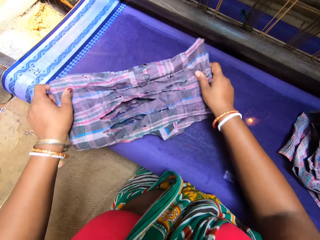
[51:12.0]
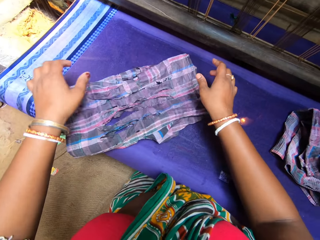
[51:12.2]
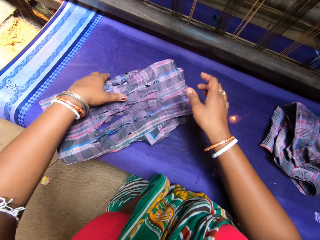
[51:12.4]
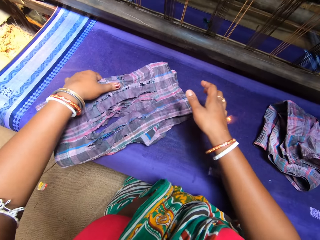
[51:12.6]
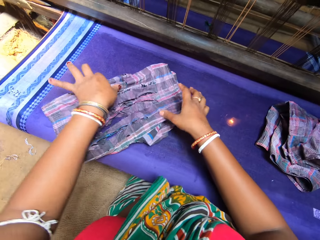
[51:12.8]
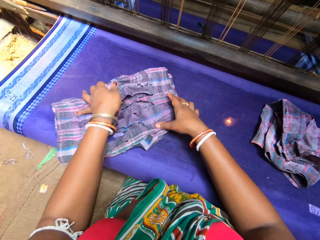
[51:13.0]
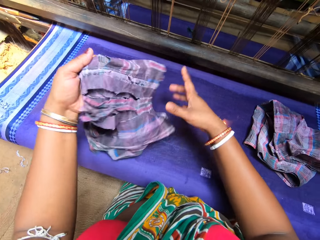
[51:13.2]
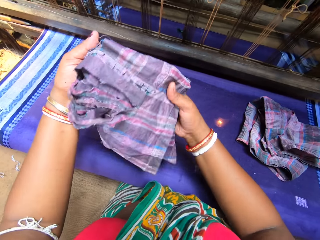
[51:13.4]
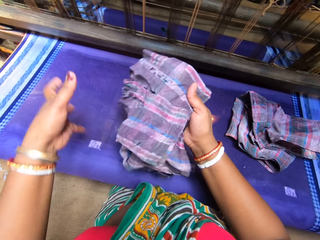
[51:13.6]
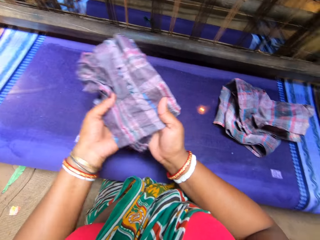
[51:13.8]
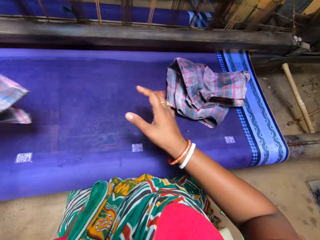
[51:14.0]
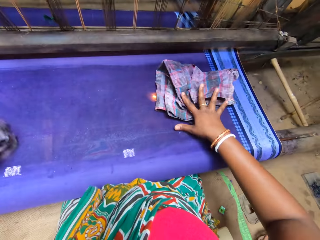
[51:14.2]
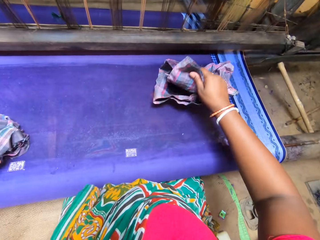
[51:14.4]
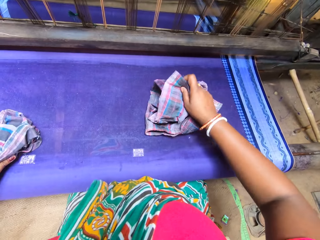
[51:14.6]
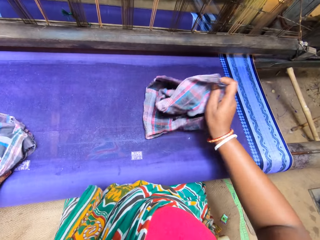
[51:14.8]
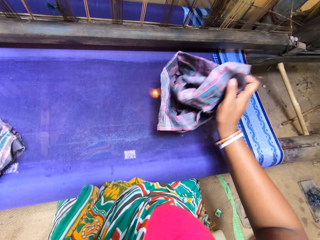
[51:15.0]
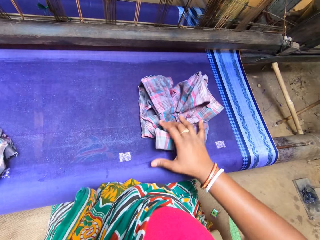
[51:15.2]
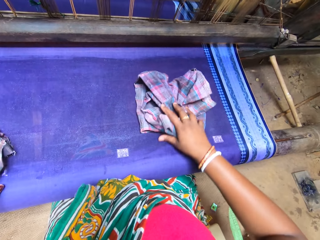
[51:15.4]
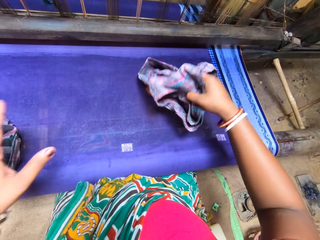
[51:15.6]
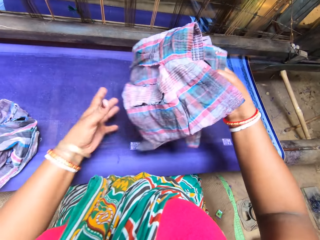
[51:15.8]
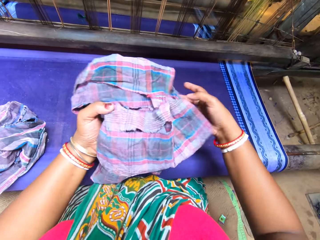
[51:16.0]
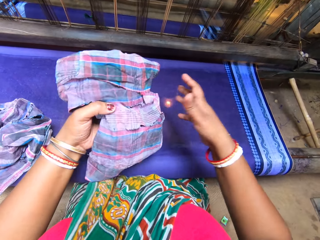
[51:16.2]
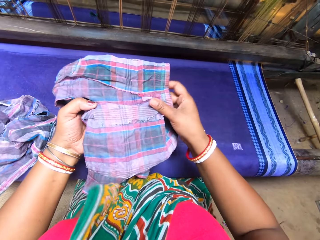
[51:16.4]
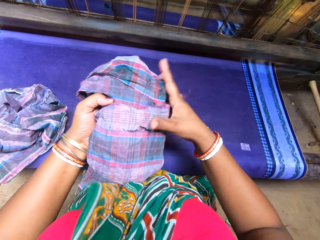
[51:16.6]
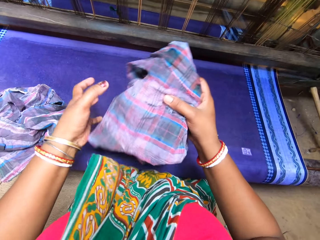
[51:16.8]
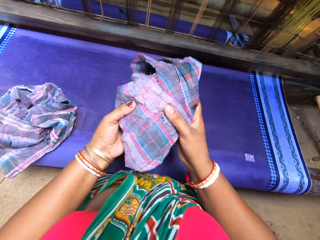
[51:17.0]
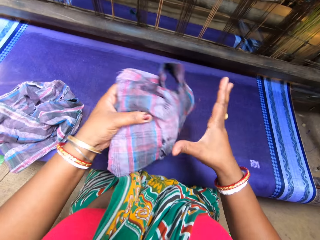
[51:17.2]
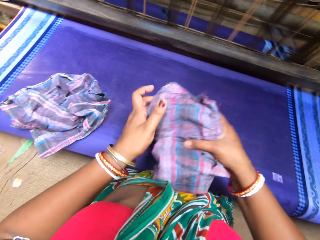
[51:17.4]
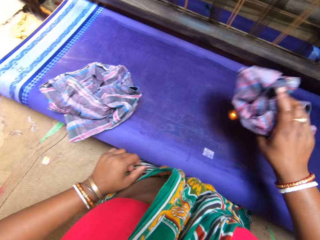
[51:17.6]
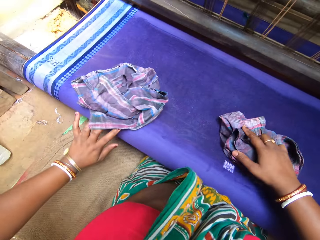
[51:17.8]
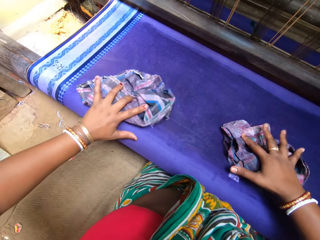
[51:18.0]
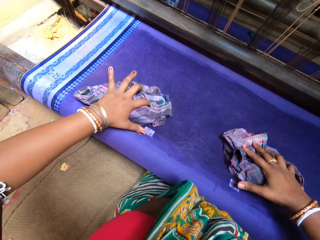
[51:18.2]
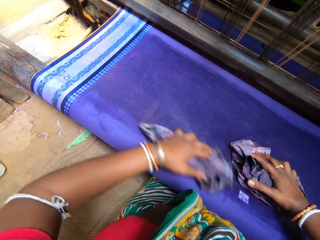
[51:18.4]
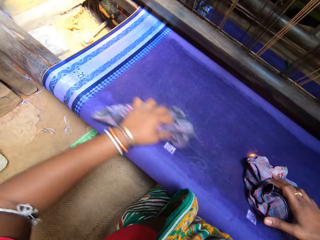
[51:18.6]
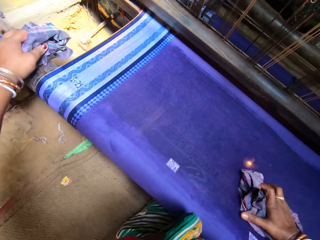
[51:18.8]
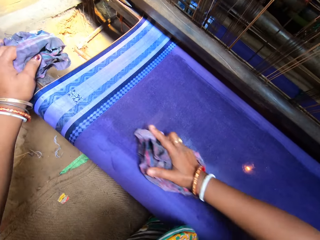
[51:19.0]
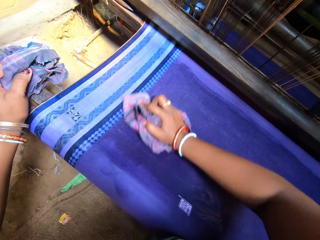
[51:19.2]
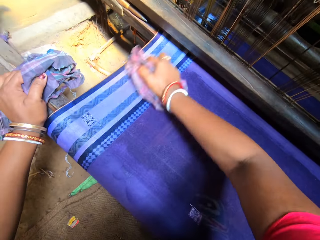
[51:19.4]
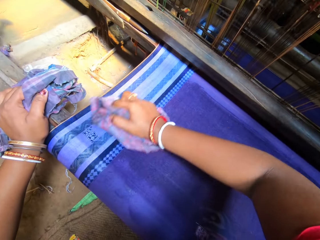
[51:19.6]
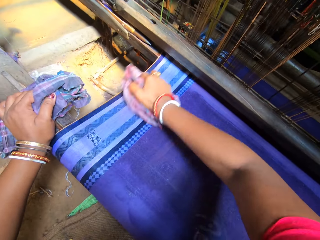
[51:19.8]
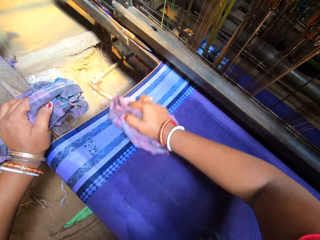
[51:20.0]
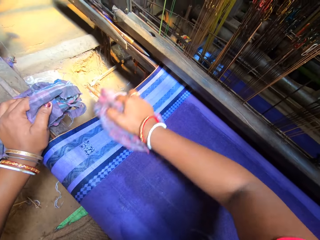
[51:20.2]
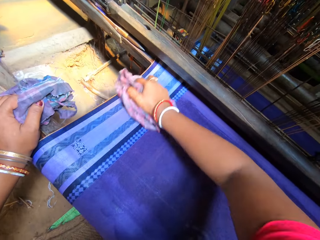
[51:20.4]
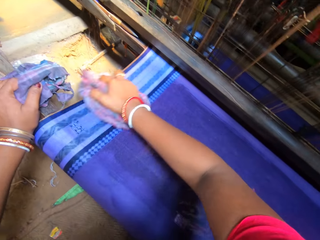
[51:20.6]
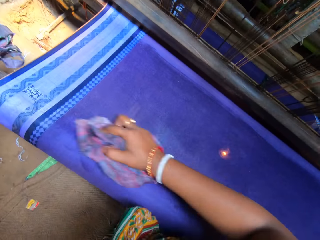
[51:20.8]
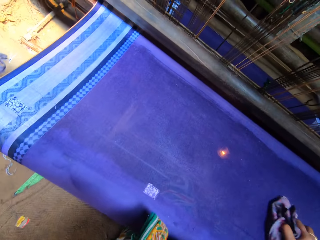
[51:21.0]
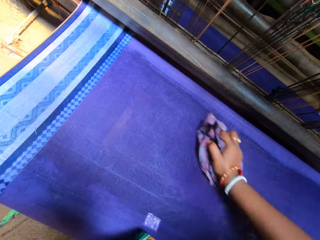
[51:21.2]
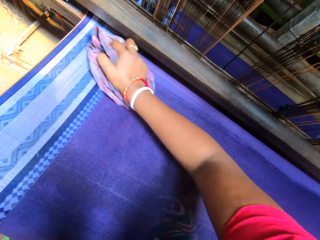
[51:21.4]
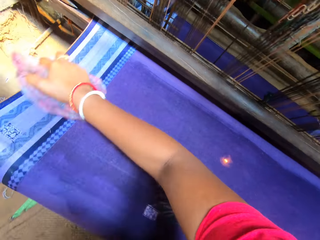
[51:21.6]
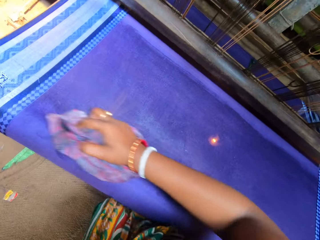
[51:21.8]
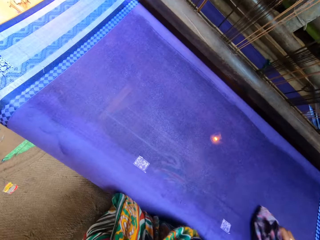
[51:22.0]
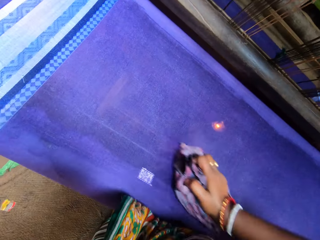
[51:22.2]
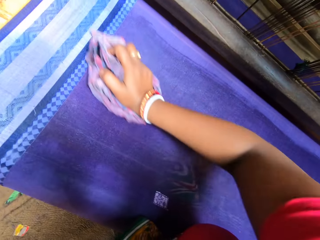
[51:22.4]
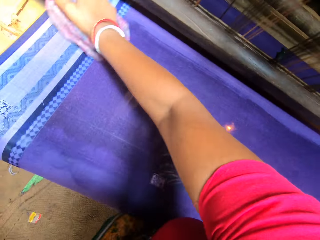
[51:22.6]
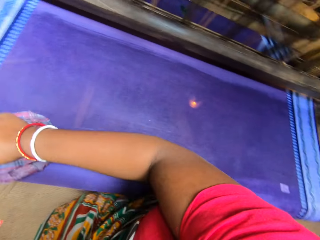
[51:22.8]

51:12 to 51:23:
The camera wearer holds the cloth. She drops the cloth. She holds the cloth. She lifts the cloth. She holds the cloth. She exchanges the cloth to the other hand. She picks up the cloth on the fabric with her right hand. She drops the cloth. She folds the cloth on the fabric with both hands. She exchanges the cloth to the other hand. She holds the cloth. She holds the cloth repeatedly. She drops the cloth. She moves the cloth away. She wipes the fabric with the cloth in her left hand. She places her left hand on the loom machine.

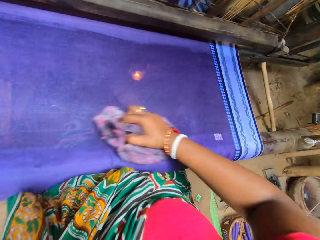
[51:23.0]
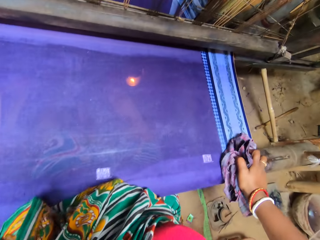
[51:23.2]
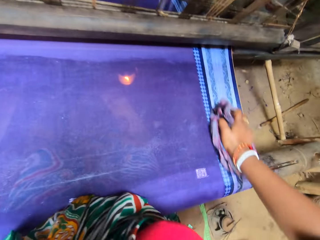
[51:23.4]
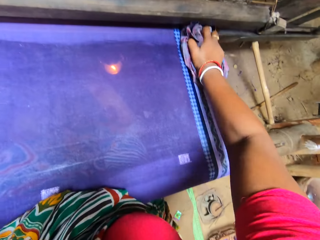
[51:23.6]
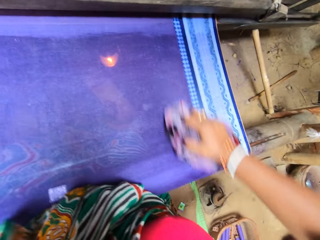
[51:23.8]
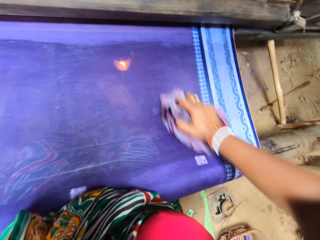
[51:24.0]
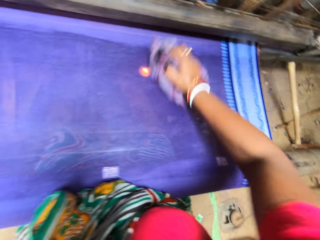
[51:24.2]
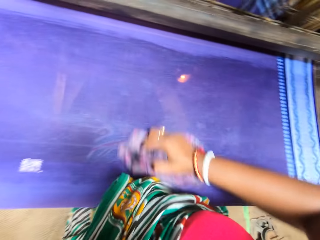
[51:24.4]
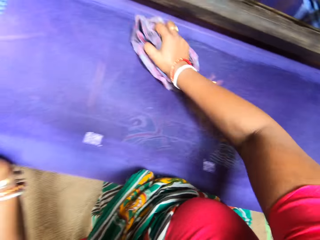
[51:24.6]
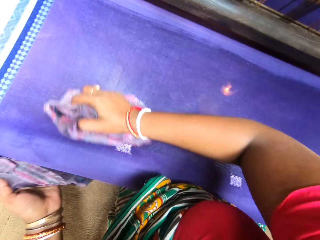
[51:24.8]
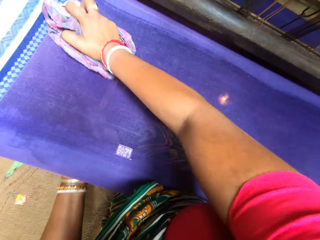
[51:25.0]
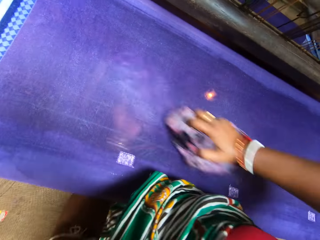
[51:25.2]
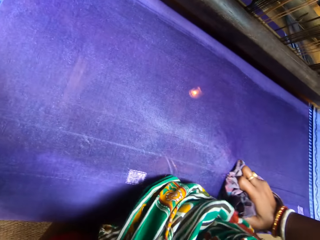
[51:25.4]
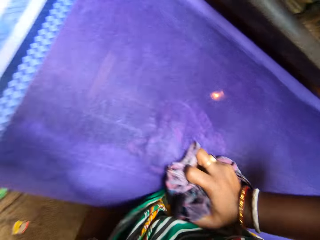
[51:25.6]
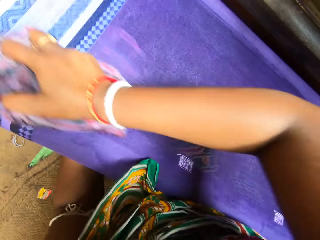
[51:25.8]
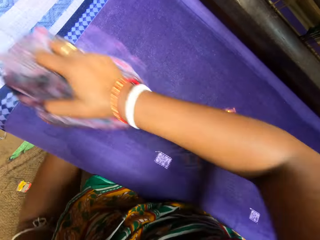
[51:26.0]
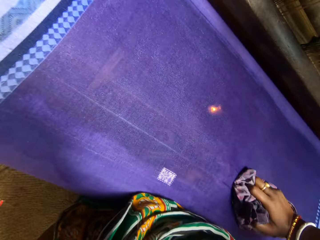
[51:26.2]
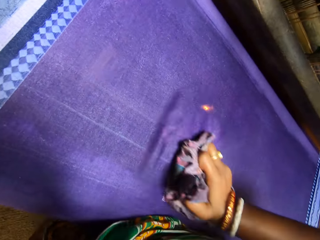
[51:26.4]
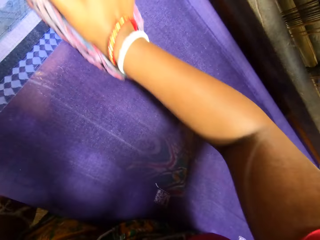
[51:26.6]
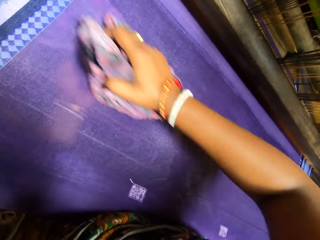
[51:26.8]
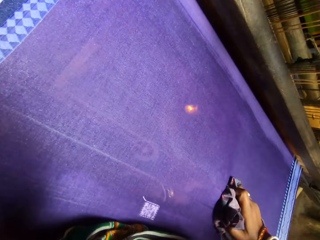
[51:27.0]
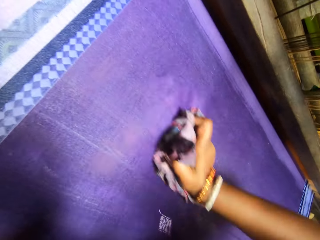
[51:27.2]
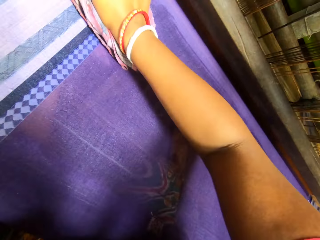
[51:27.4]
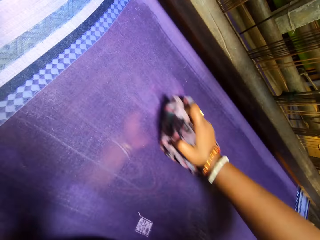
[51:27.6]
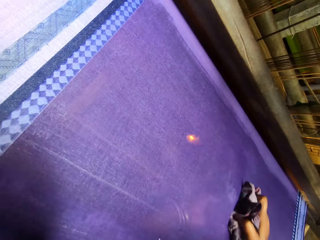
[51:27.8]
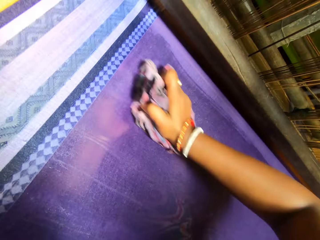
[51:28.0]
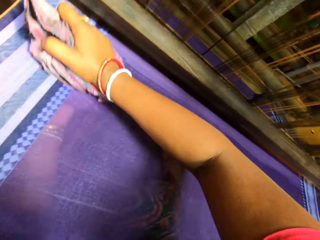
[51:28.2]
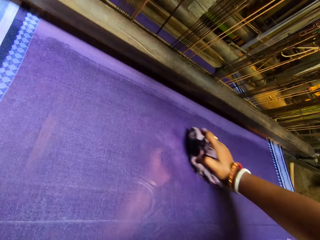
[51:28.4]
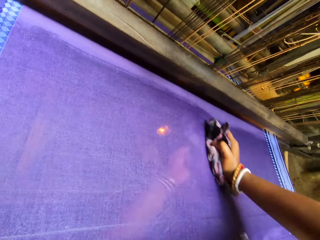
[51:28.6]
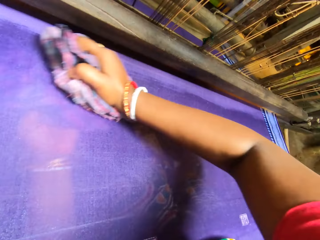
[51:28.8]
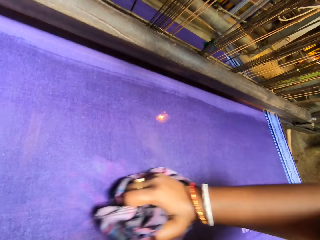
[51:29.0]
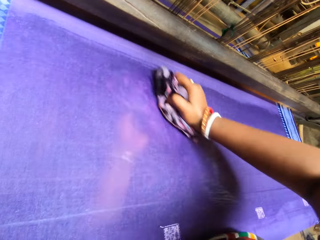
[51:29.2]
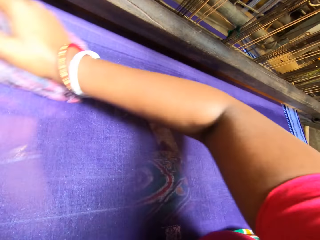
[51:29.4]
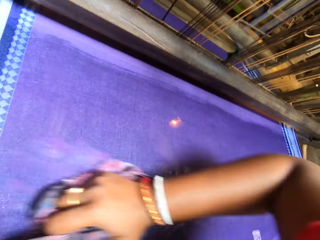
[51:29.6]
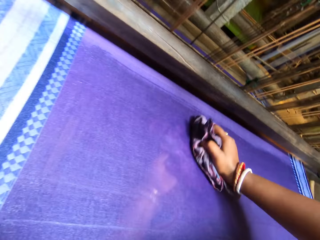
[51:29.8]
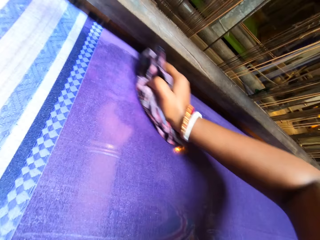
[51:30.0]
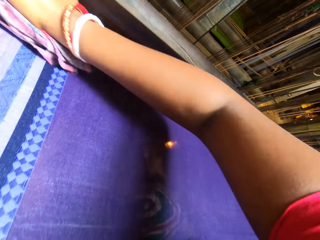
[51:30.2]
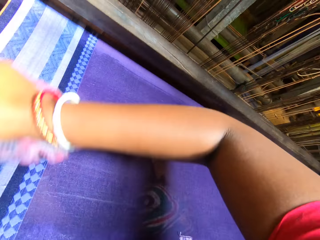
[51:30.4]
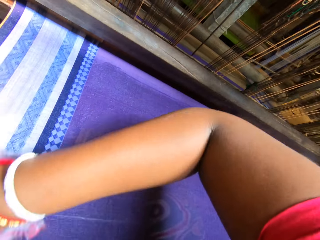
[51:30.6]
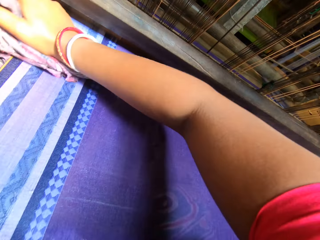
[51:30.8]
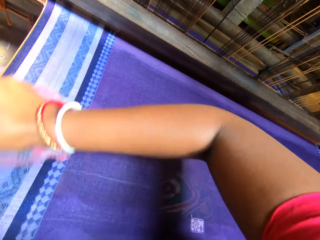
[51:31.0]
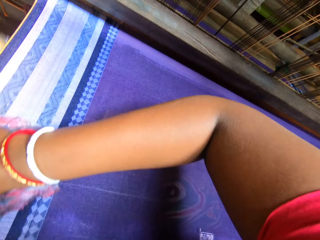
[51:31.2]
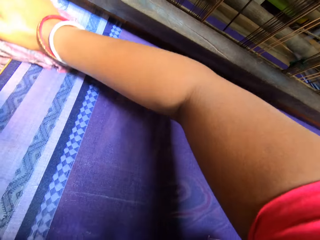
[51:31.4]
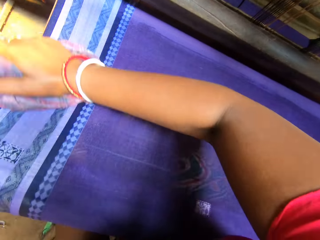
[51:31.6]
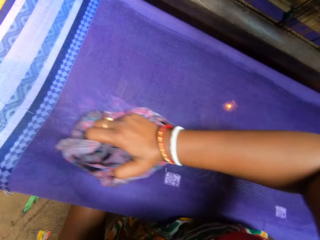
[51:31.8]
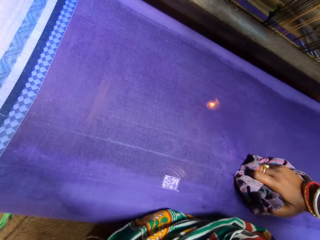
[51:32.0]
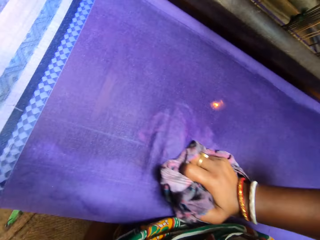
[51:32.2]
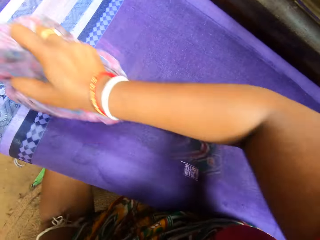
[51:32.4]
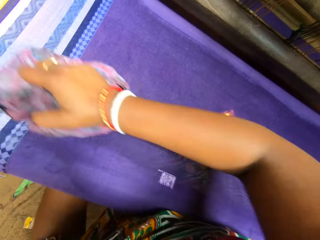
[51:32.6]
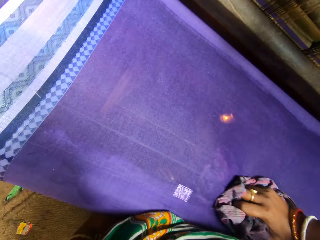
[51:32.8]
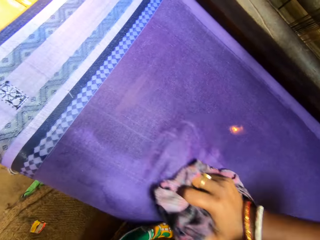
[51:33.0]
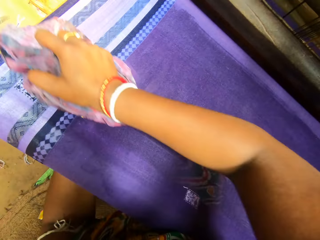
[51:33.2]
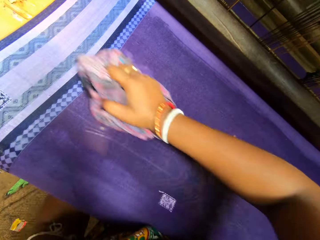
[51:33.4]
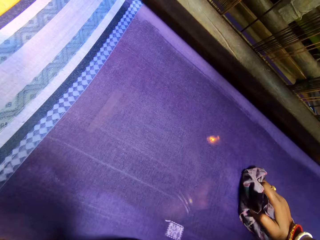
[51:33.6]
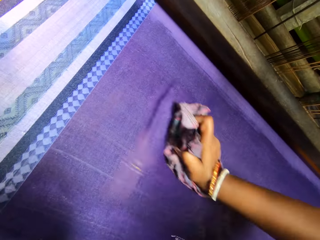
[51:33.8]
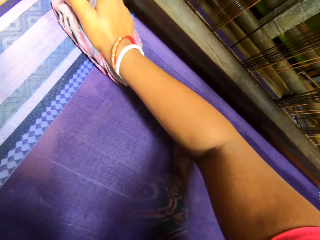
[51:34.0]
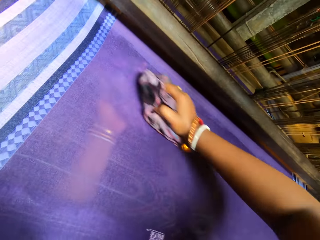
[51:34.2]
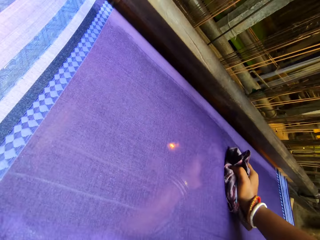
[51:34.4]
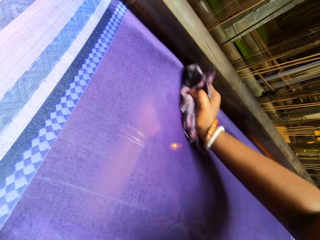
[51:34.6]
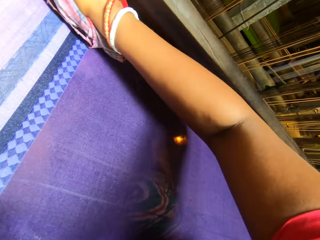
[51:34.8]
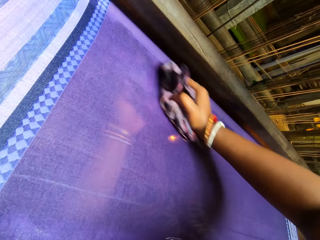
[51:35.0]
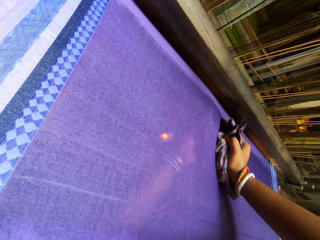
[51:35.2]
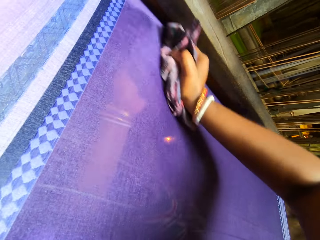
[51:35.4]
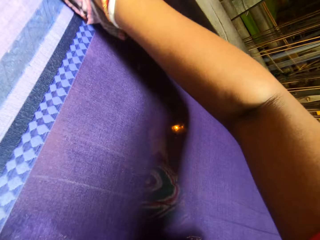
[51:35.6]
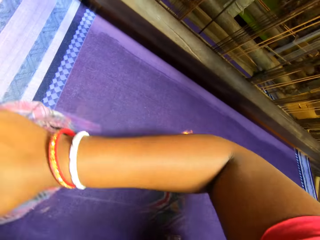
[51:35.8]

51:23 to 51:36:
The camera wearer wipes the fabric with the cloth in both hands. They converse with the woman. The woman converses with the camera wearer.
